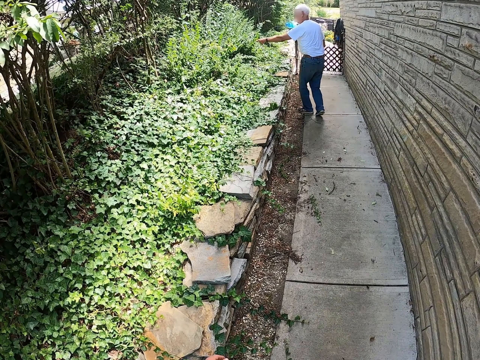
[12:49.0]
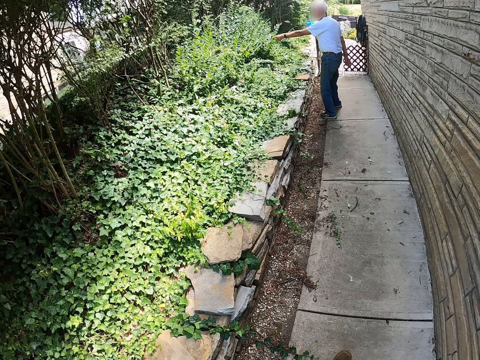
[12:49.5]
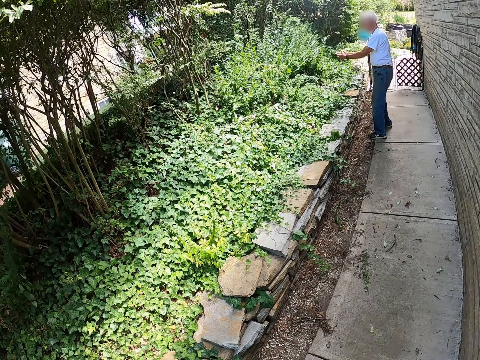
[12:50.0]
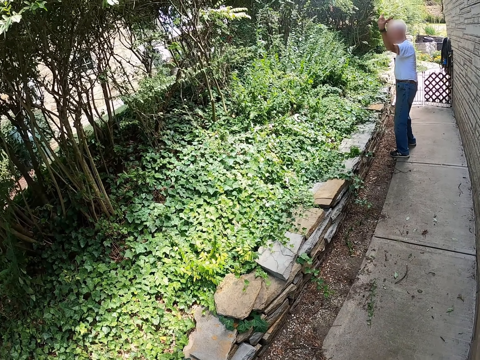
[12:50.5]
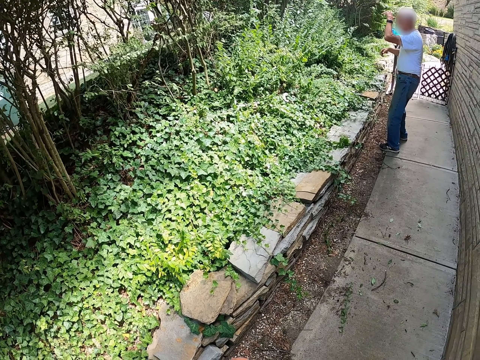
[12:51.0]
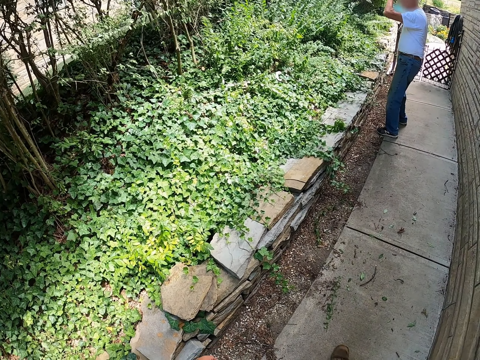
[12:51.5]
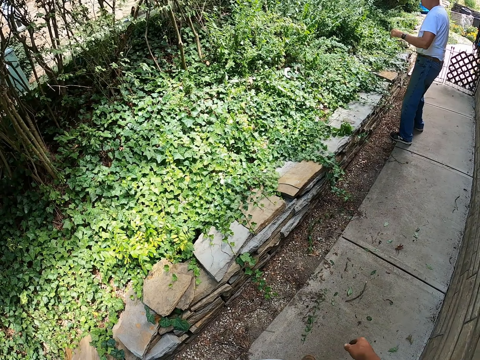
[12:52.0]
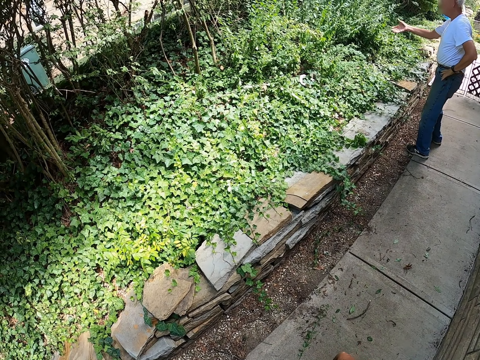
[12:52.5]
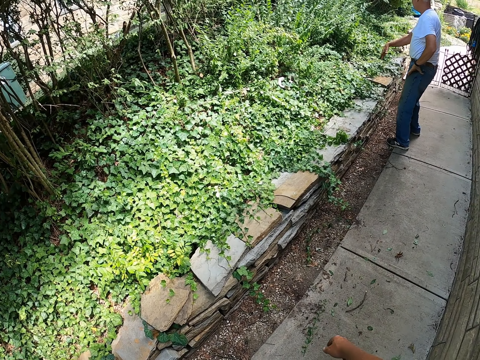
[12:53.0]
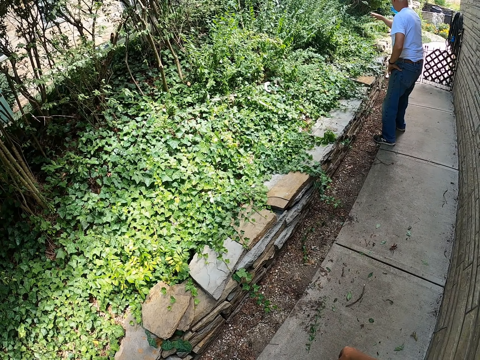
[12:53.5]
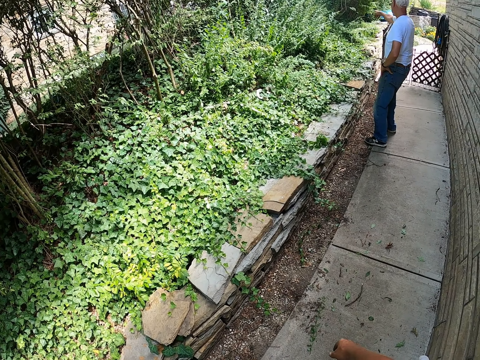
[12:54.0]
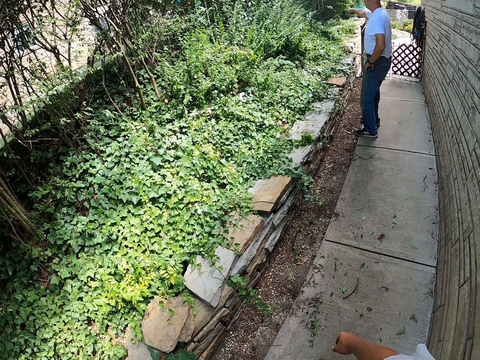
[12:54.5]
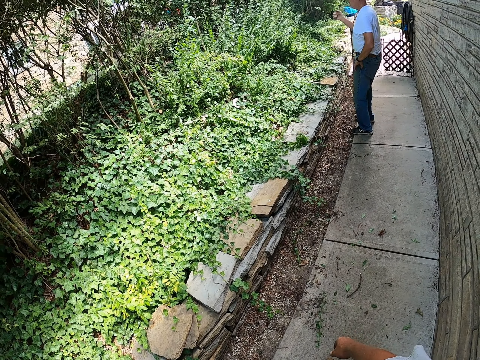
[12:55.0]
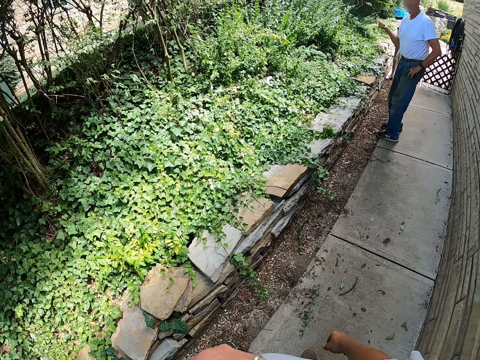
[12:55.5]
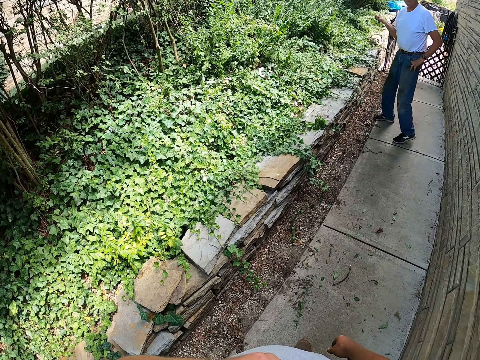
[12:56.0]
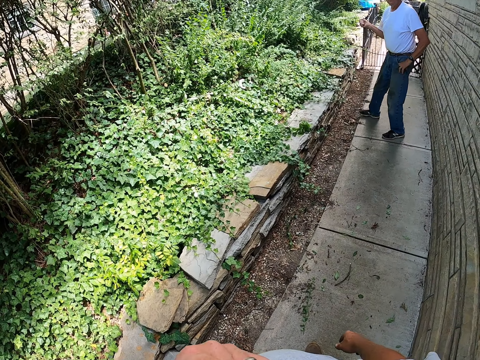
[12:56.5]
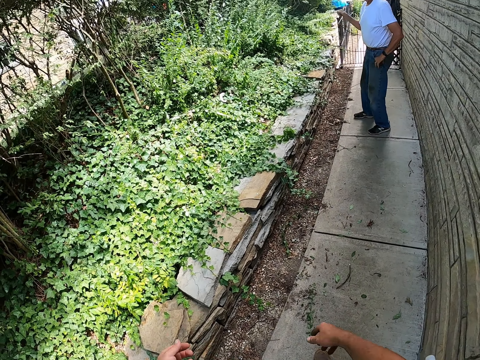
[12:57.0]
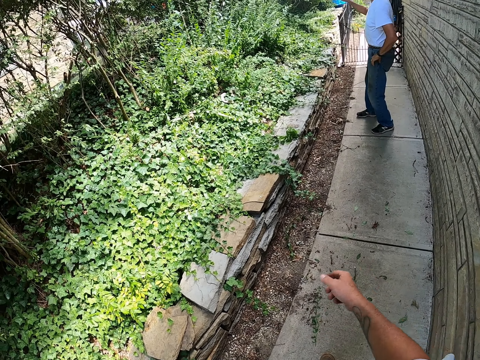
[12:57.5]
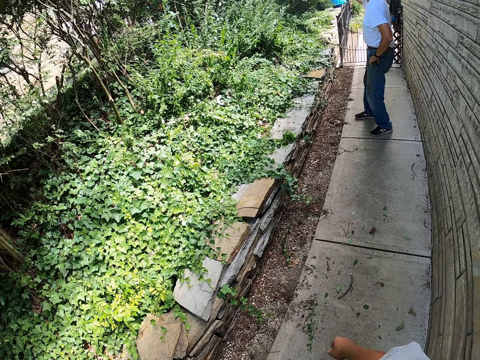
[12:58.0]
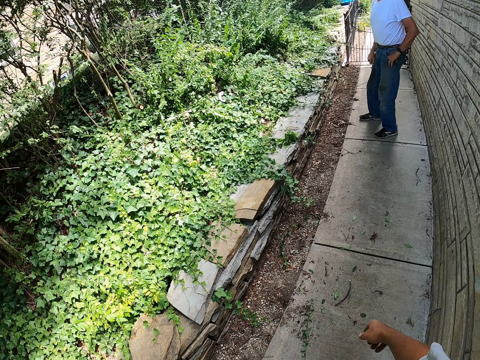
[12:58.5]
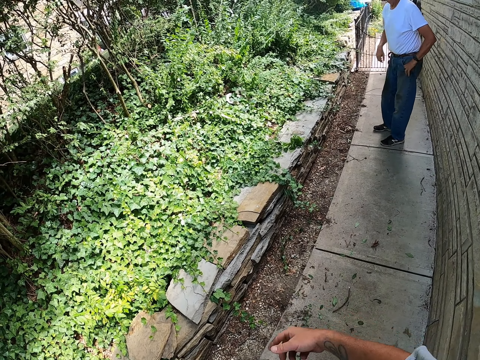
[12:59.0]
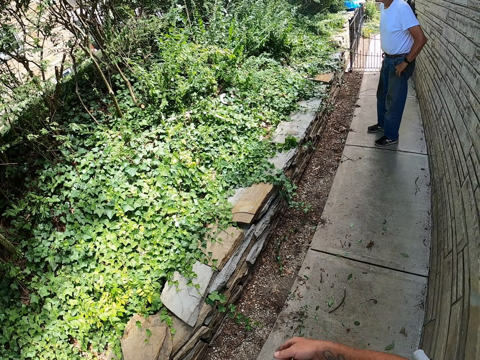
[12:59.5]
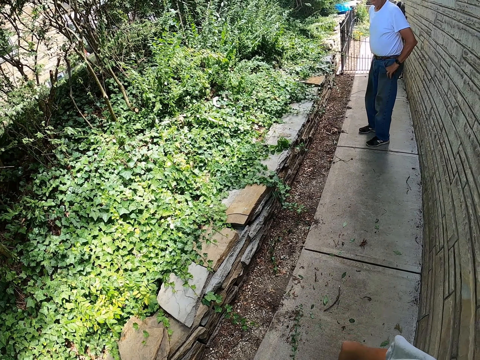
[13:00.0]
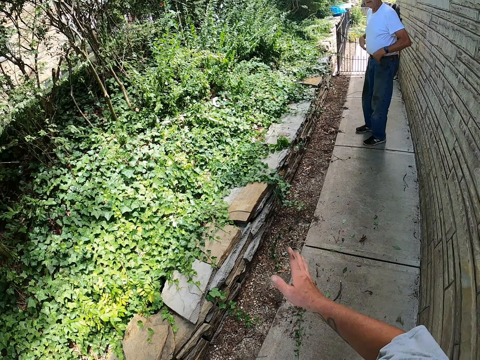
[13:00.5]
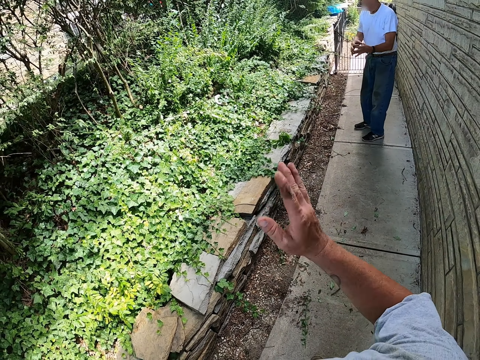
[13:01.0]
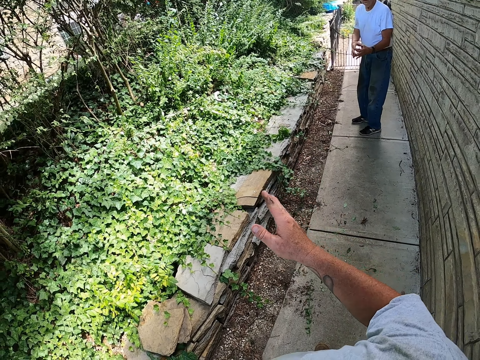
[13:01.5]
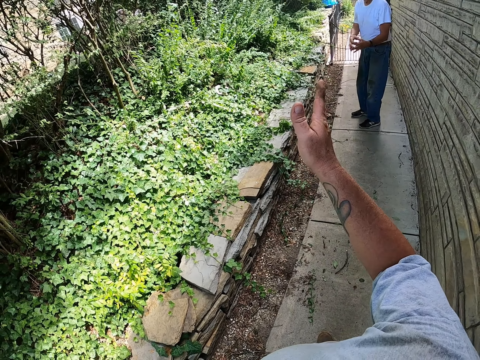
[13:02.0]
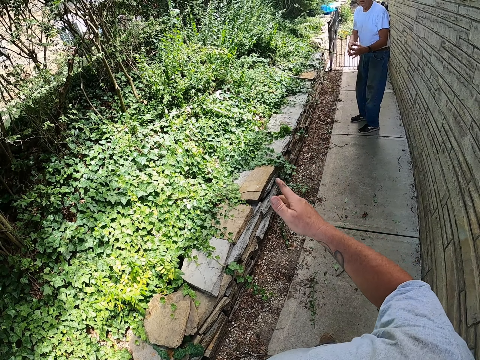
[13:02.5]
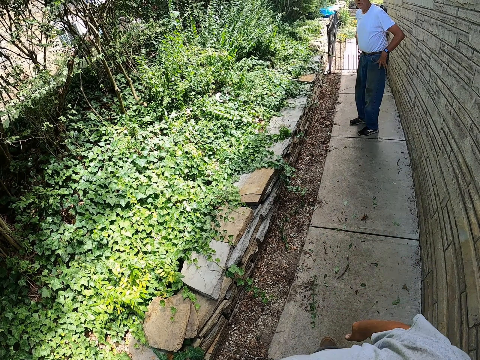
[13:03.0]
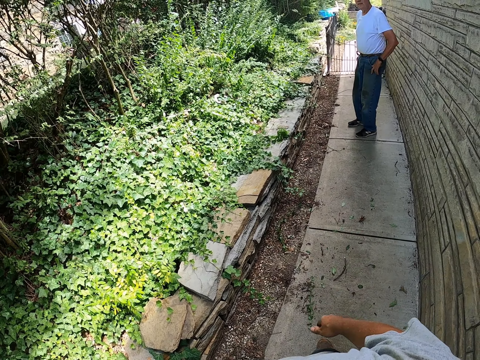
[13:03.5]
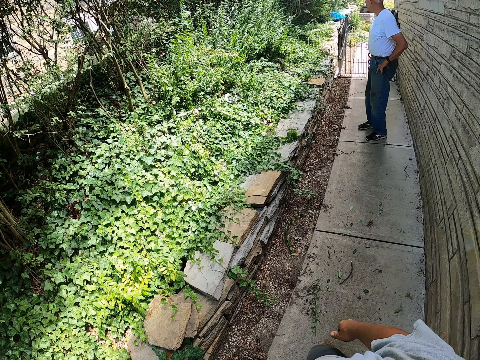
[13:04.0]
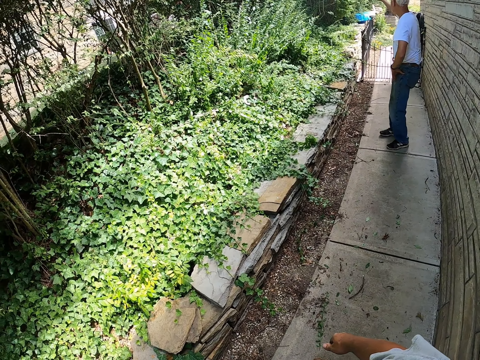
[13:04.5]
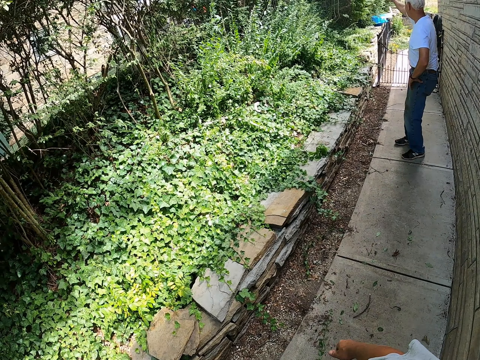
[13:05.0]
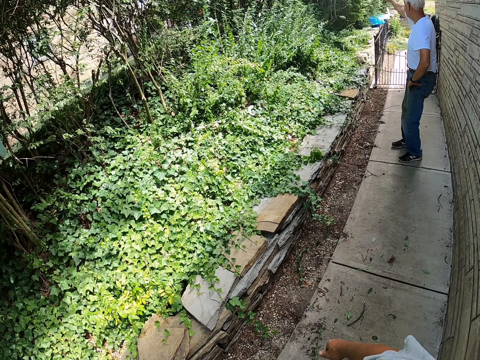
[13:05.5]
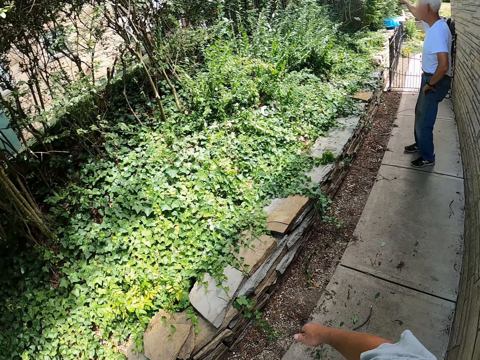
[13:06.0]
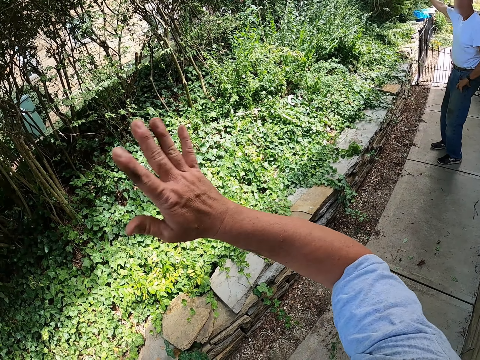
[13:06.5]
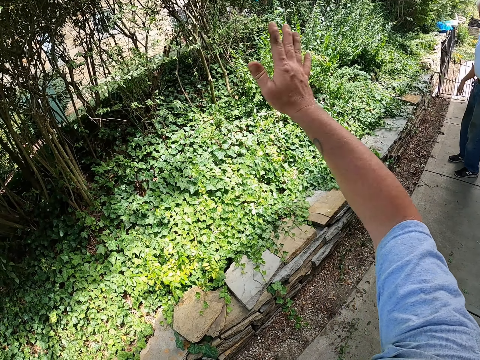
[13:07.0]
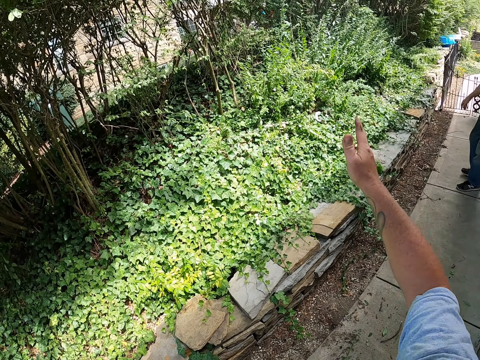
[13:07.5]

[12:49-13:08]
A man converses with the camera wearer. The man points at the vegetation with his right hand. The man stands outside. The camera wearer stands outside. He gestures towards the man with his right hand. He dialogues with the man.

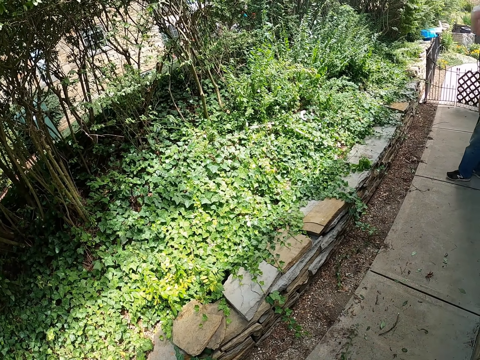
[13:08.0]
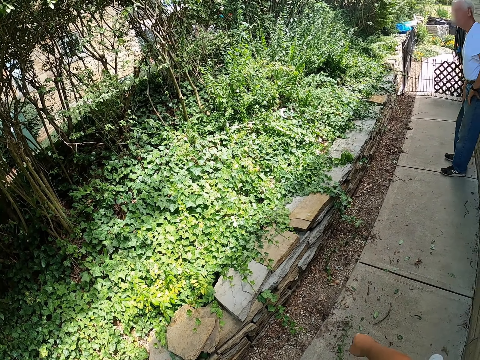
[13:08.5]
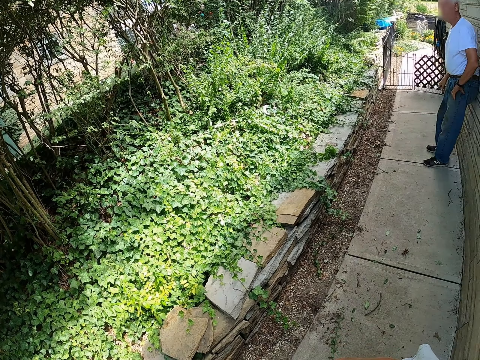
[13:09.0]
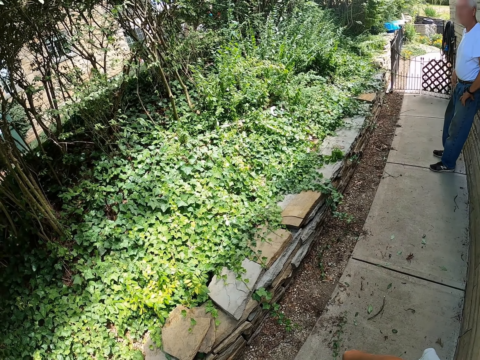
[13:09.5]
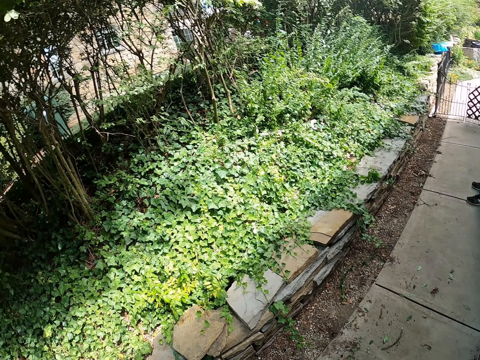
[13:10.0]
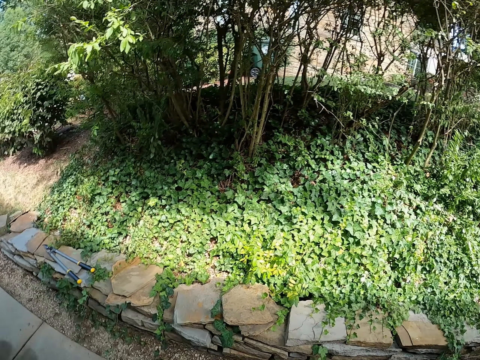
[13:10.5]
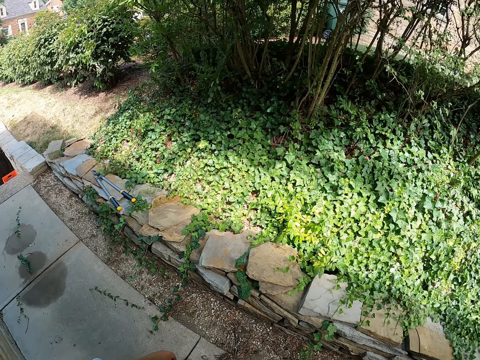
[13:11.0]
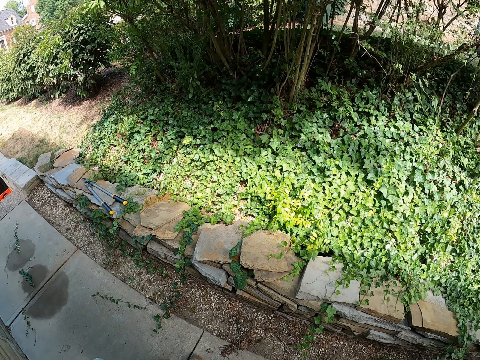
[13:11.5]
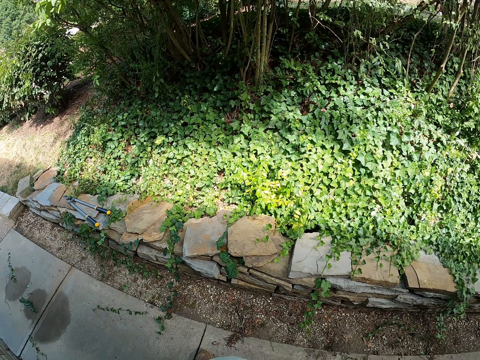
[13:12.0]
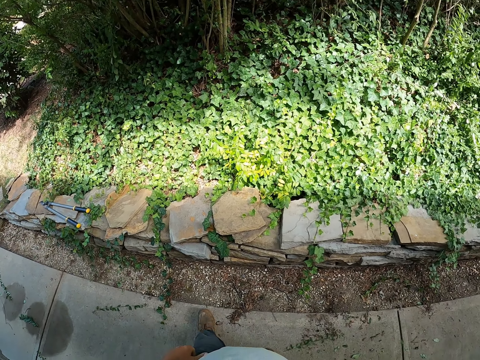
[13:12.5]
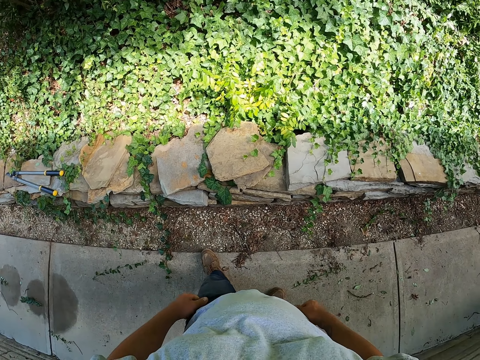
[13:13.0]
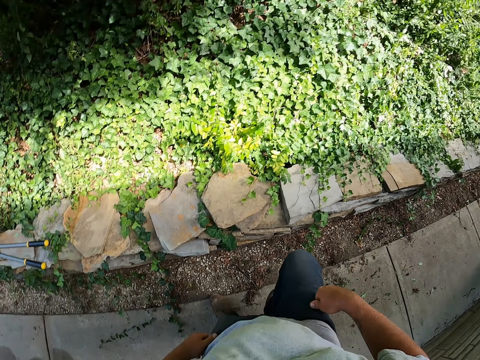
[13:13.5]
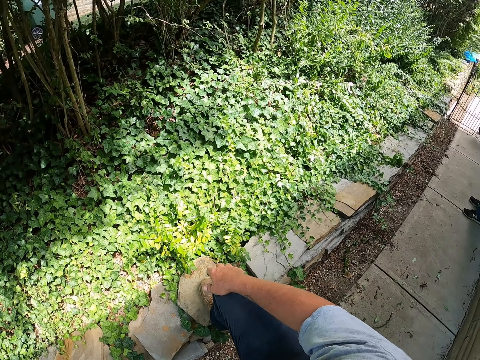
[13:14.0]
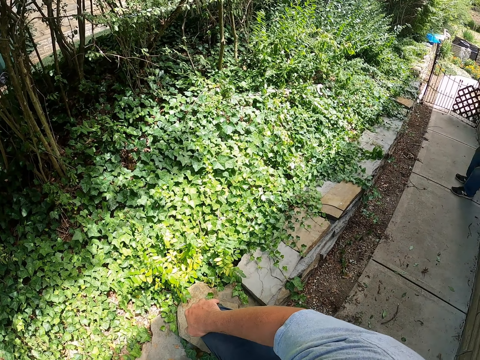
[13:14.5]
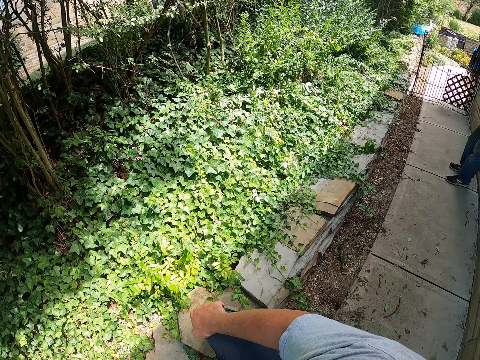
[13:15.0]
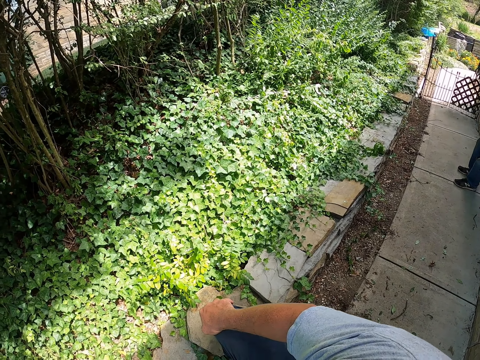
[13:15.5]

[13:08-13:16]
A man leans his back on the wall. The camera wearer steps on the stones. He lifts his right leg with his right hand on it.
